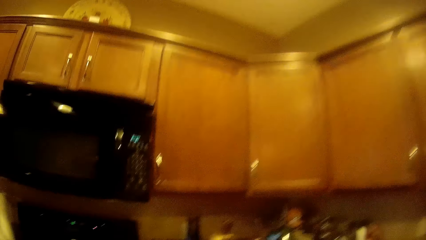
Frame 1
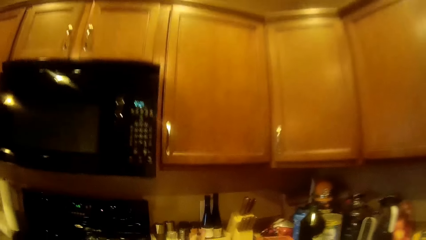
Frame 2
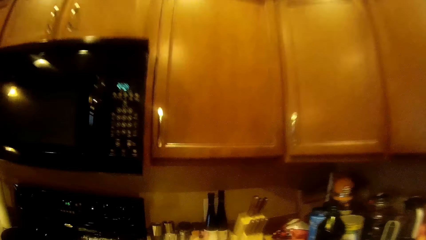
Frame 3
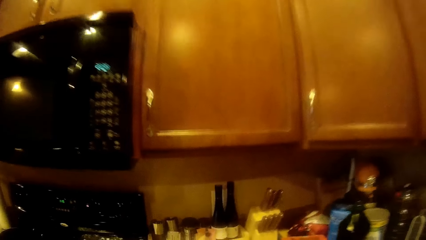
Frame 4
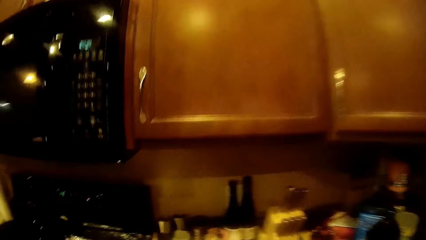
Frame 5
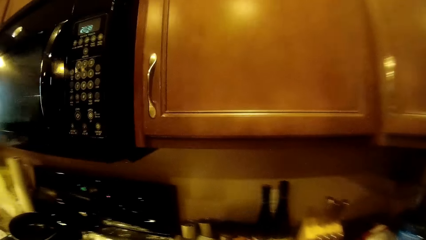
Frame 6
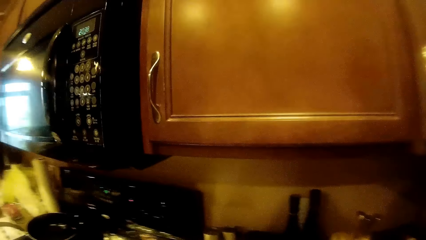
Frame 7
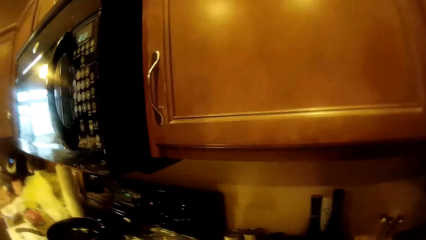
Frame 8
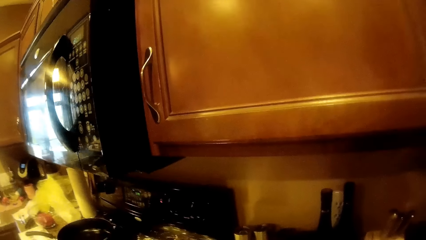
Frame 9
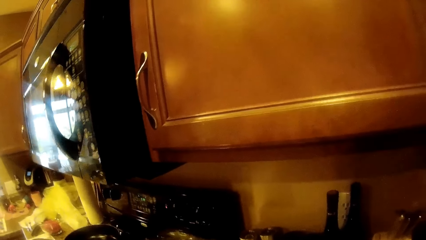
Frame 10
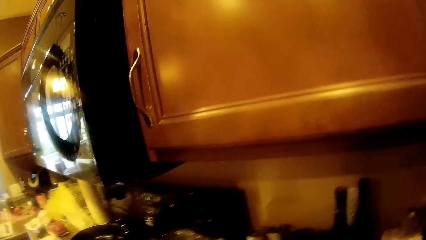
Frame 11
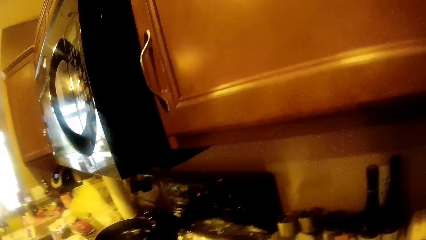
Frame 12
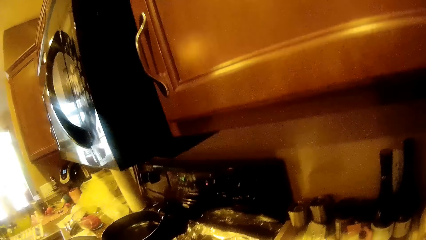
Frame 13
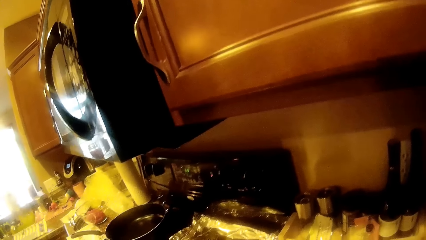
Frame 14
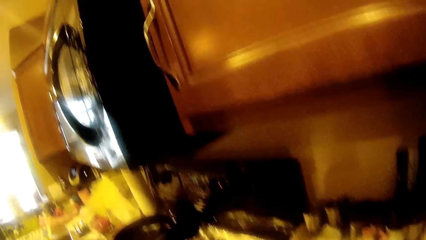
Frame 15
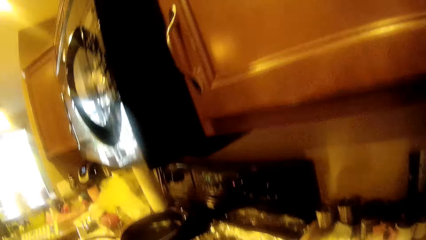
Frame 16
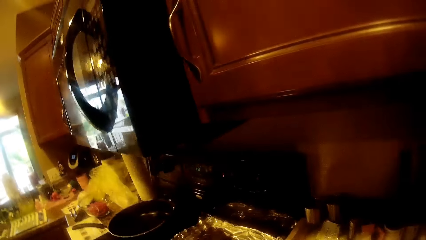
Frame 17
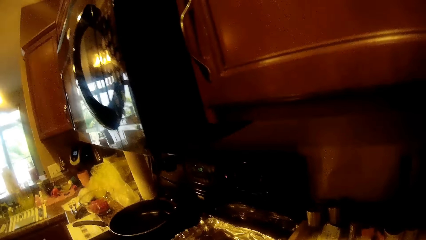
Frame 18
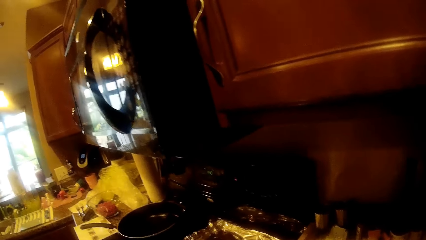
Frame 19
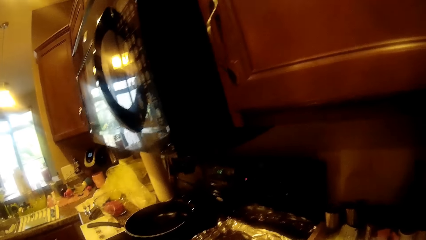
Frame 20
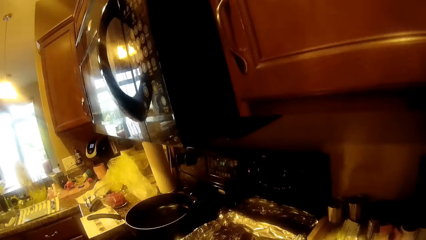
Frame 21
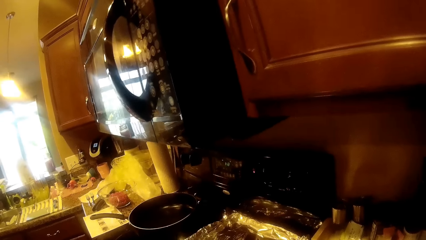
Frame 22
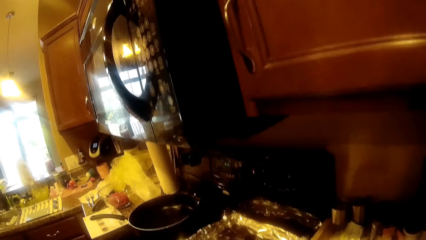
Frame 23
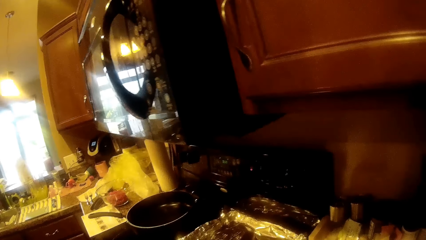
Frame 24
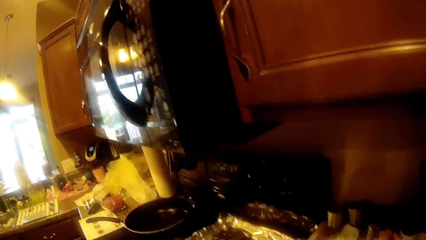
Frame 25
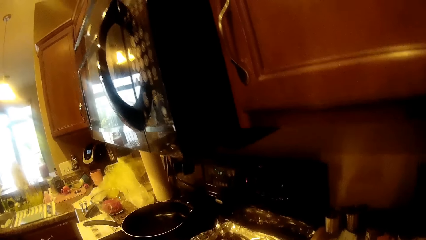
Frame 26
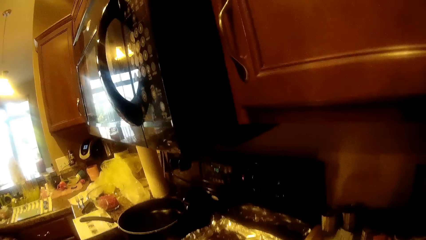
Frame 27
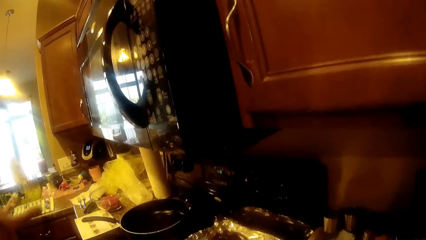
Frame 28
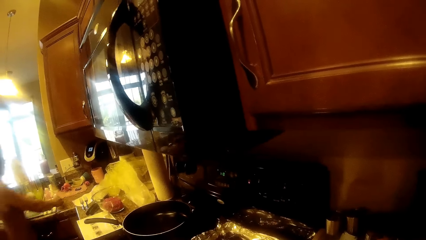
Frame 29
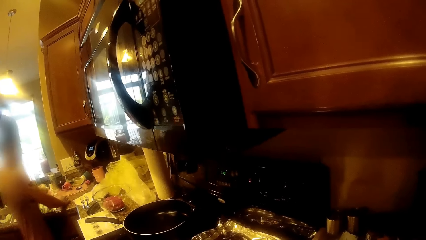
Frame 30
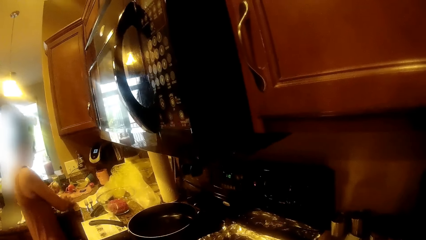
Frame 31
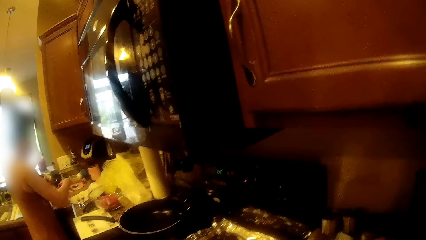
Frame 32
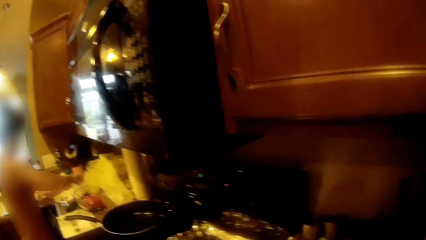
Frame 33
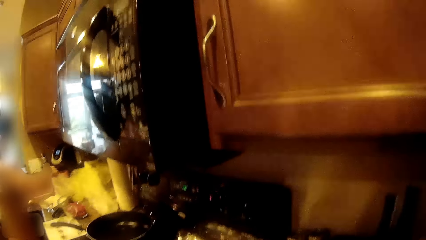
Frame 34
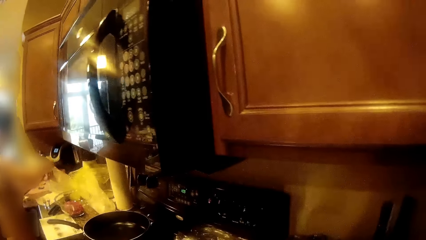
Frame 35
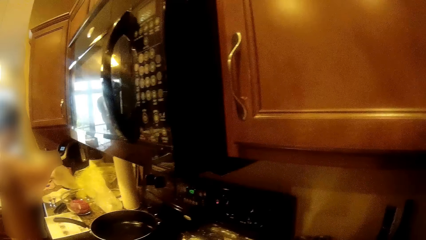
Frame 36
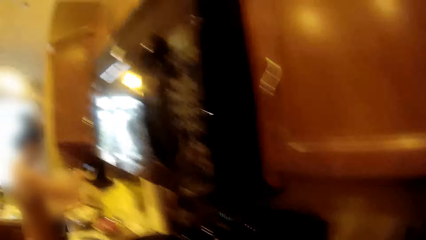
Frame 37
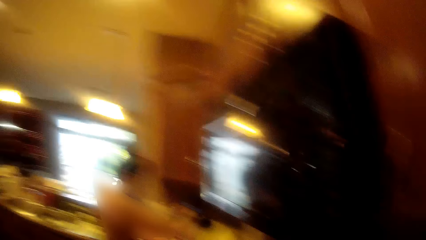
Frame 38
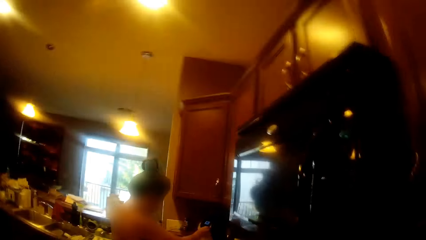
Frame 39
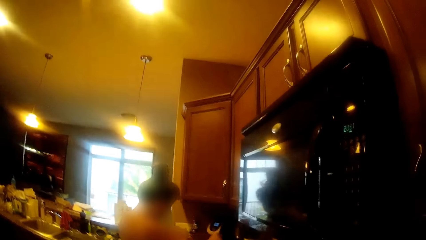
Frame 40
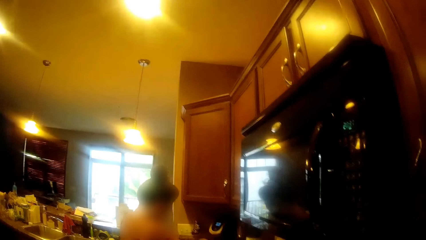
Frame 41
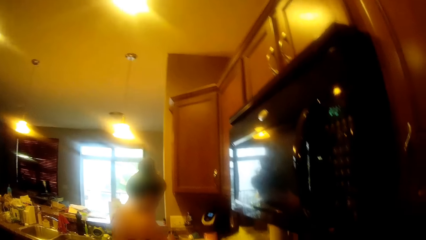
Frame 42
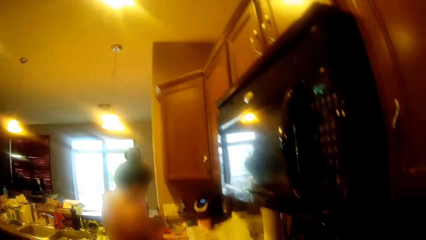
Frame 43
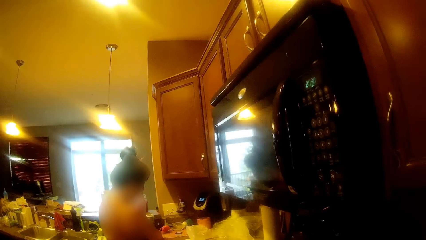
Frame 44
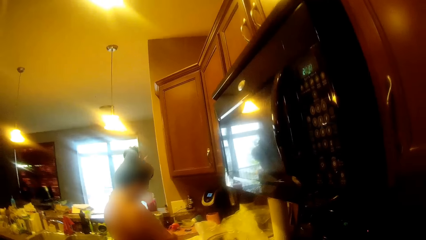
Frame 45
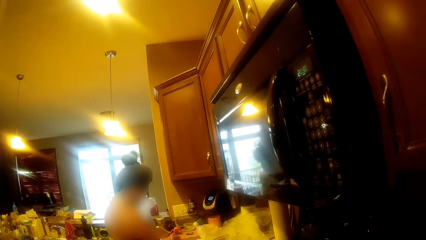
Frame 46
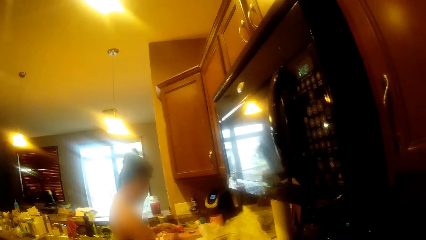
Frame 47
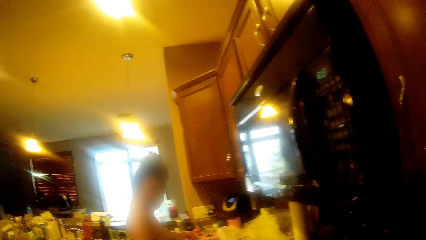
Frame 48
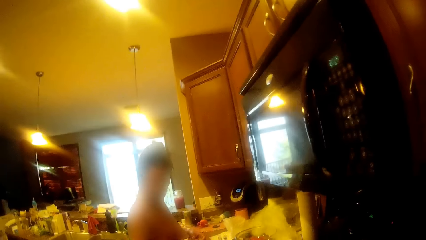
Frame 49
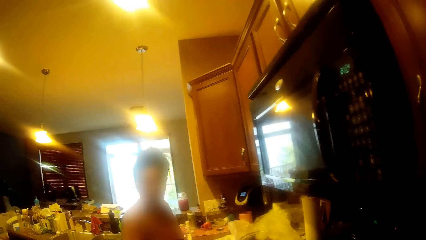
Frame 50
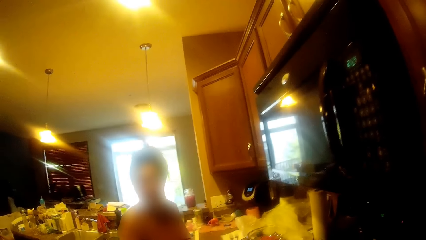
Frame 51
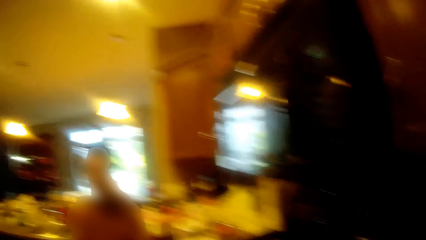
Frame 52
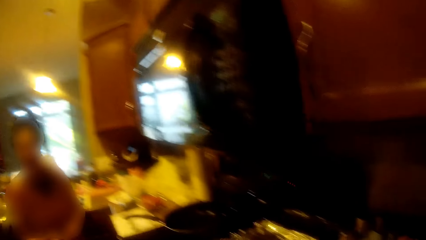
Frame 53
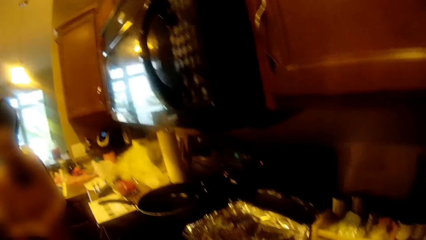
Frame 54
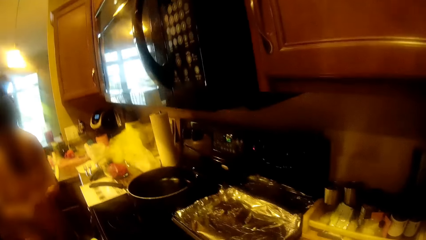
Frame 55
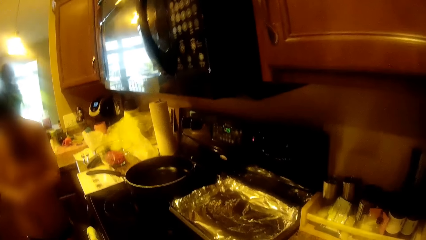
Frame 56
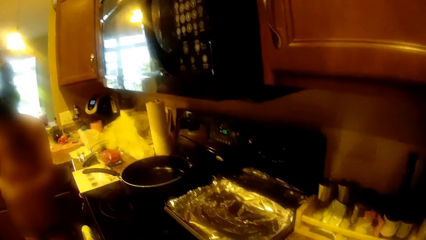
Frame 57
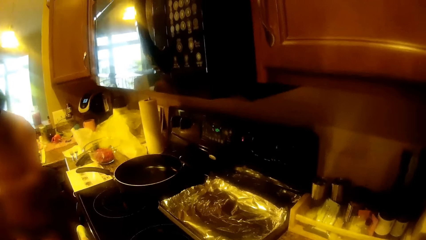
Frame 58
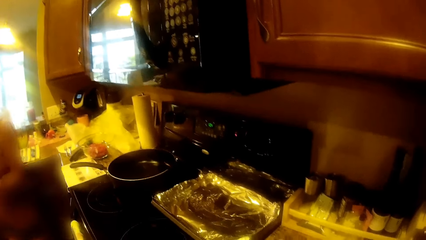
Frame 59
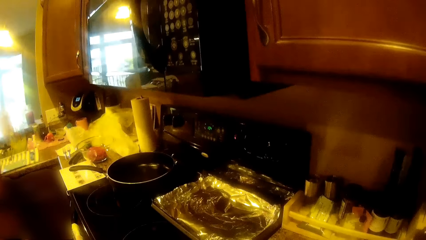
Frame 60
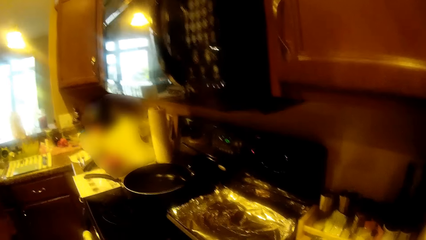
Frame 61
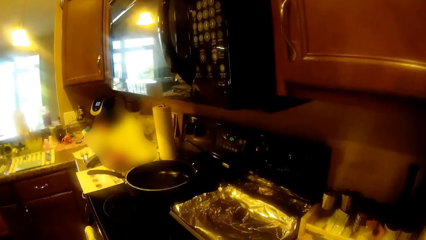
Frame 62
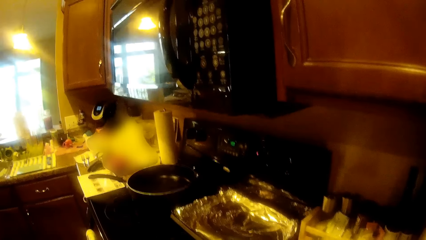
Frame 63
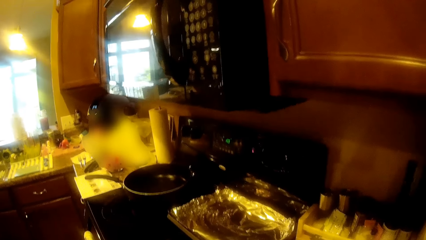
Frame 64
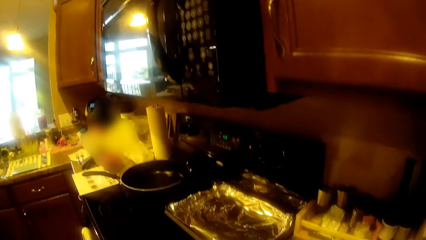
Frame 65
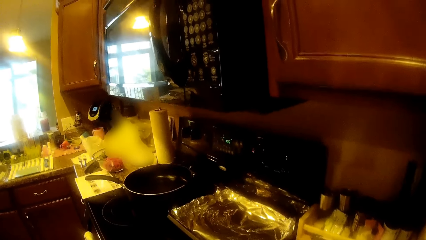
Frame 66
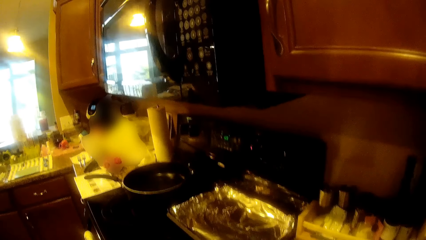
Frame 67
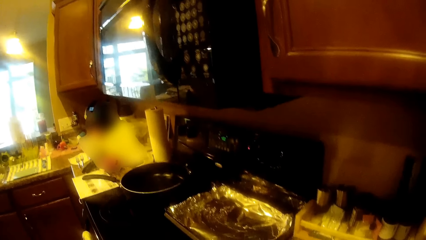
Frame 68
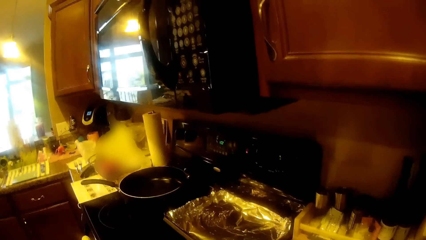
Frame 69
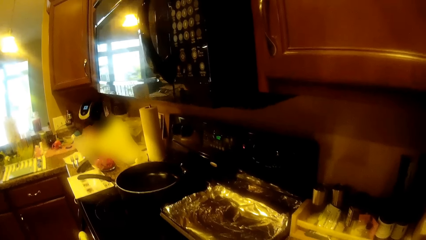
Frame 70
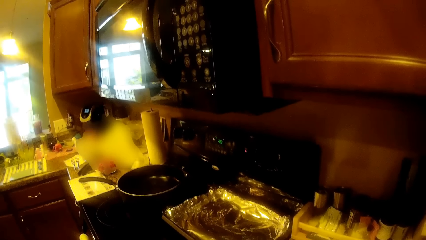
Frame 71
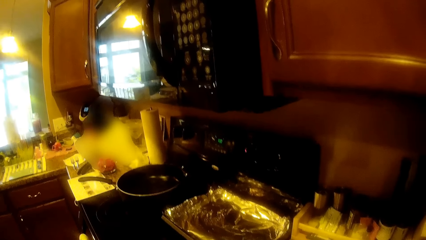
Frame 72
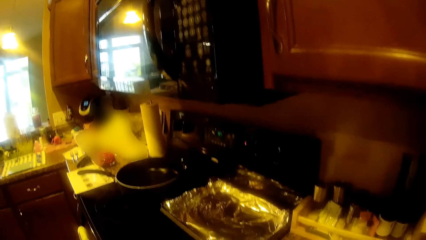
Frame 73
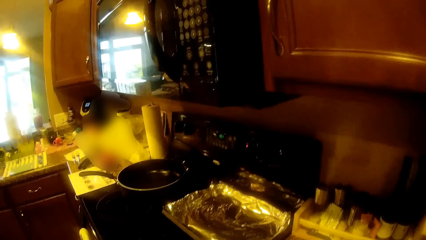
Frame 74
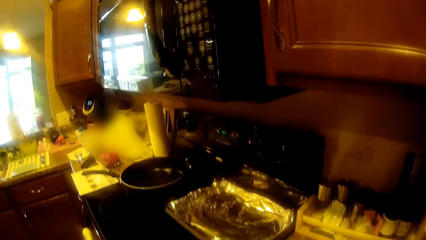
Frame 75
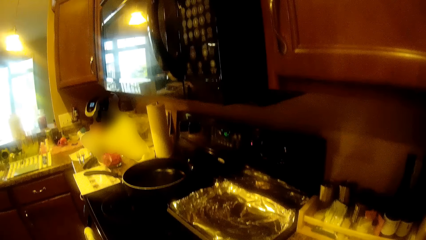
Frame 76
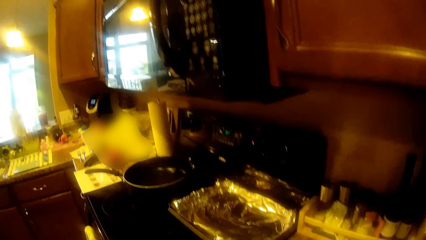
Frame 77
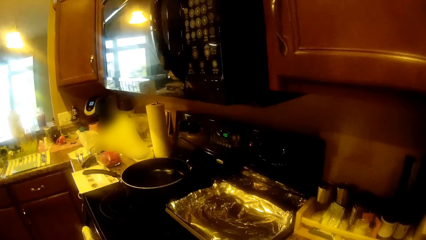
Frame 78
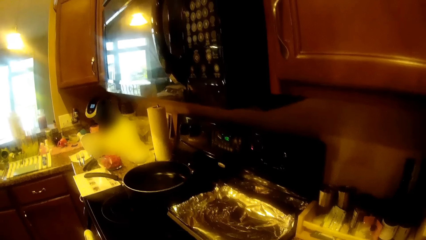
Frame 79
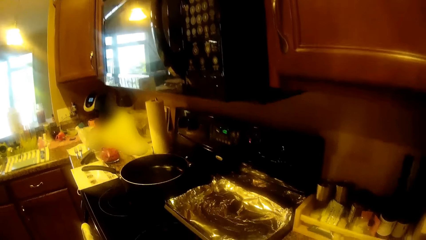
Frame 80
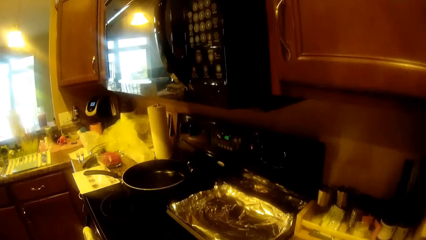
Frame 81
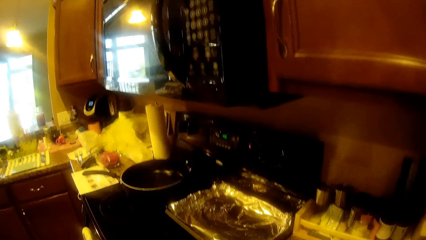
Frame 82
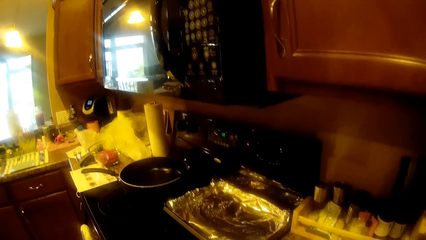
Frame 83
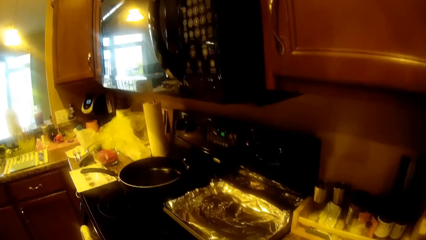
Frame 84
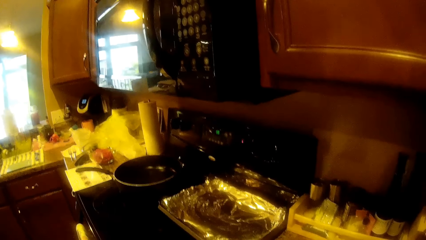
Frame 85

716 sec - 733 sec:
The lady holds the orange in her left hand. The lady removes garlic from the paper. The lady picks up the nylon bag with her right hand. The lady puts the orange into the nylon bag with both hands. The lady walks around.
